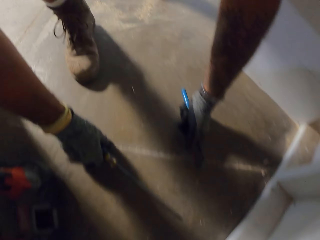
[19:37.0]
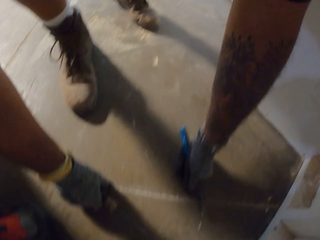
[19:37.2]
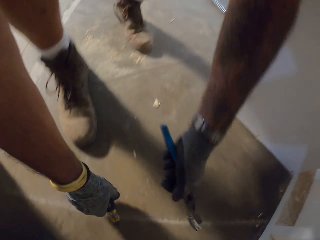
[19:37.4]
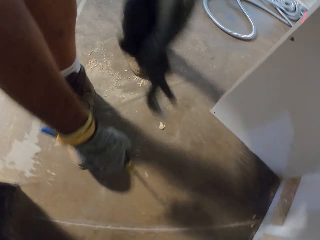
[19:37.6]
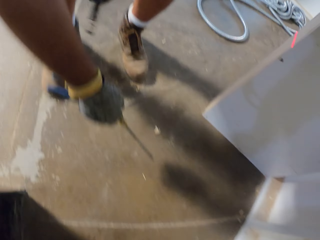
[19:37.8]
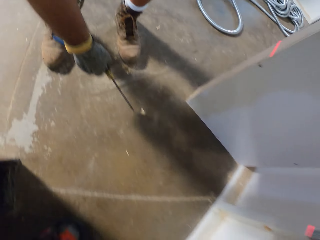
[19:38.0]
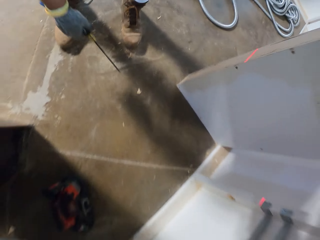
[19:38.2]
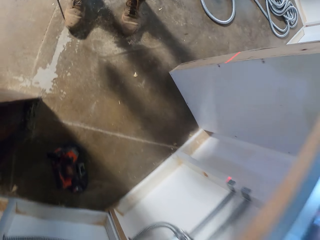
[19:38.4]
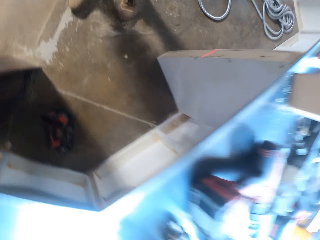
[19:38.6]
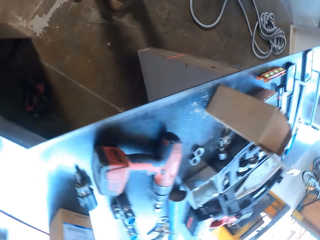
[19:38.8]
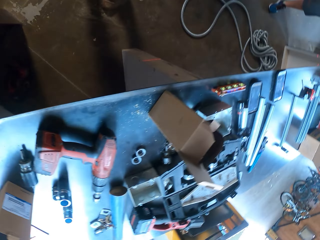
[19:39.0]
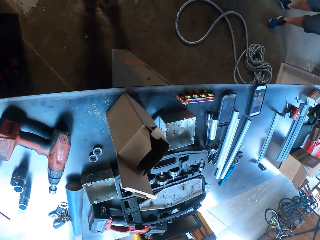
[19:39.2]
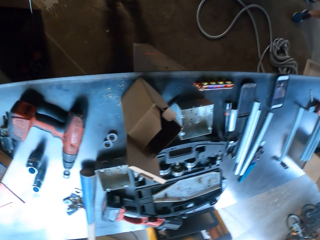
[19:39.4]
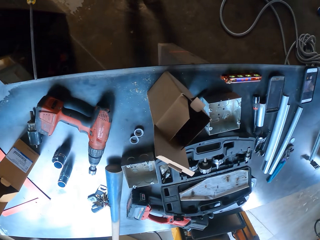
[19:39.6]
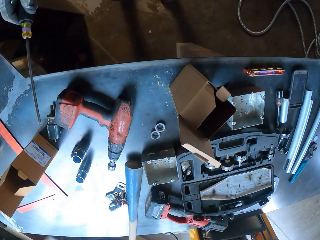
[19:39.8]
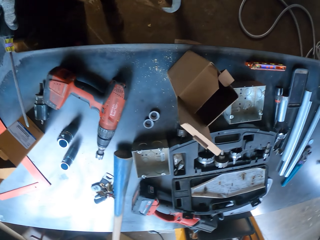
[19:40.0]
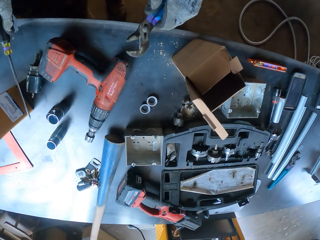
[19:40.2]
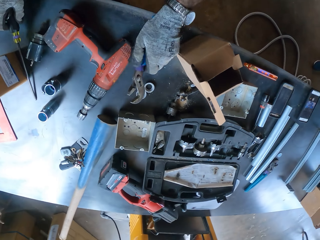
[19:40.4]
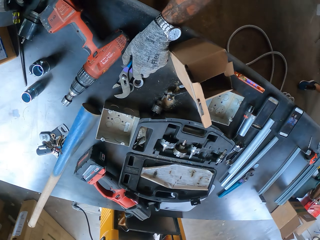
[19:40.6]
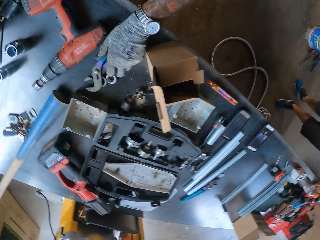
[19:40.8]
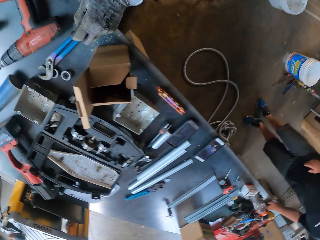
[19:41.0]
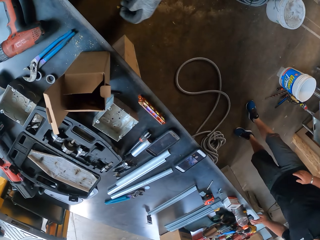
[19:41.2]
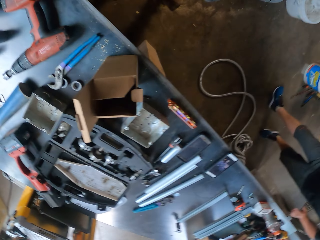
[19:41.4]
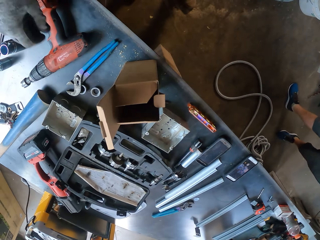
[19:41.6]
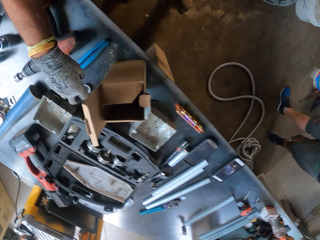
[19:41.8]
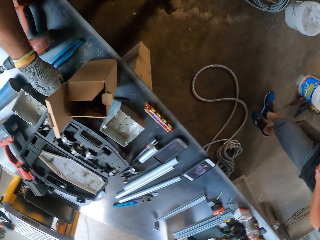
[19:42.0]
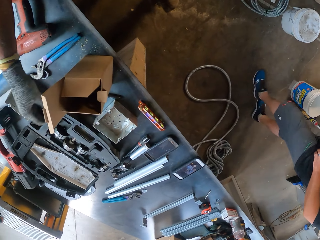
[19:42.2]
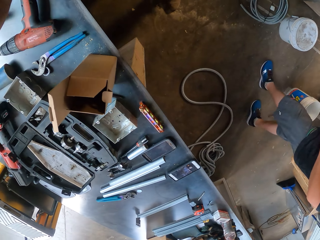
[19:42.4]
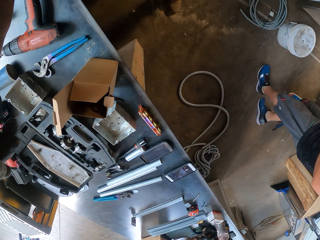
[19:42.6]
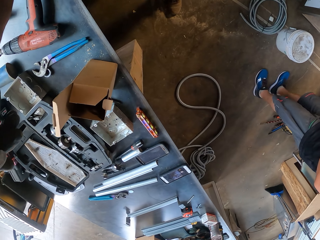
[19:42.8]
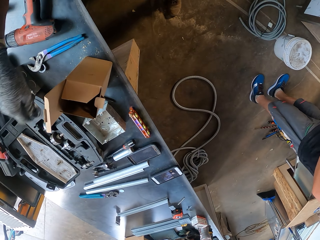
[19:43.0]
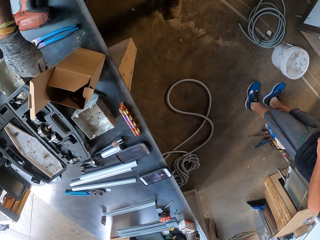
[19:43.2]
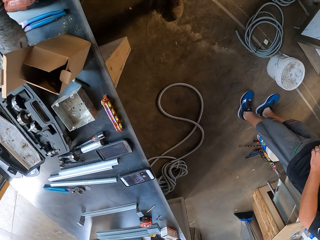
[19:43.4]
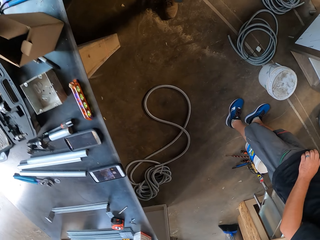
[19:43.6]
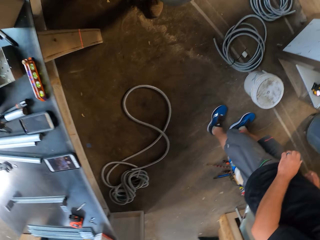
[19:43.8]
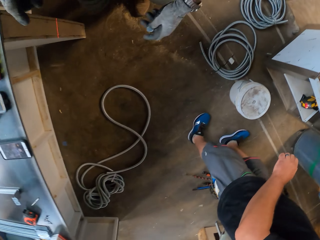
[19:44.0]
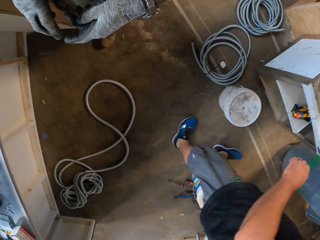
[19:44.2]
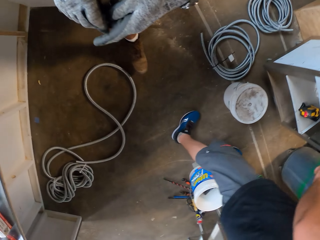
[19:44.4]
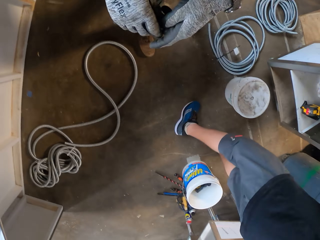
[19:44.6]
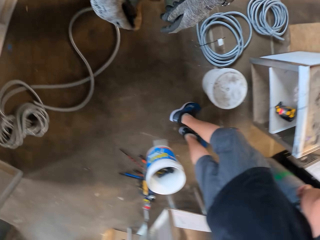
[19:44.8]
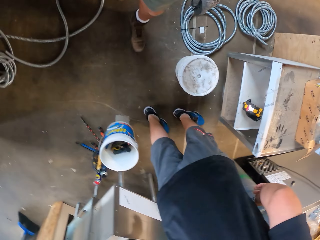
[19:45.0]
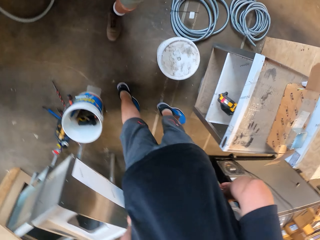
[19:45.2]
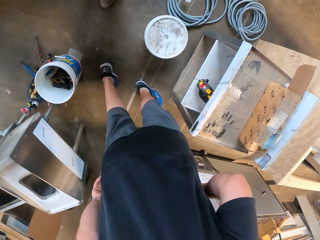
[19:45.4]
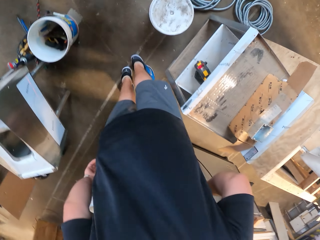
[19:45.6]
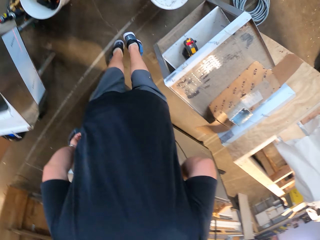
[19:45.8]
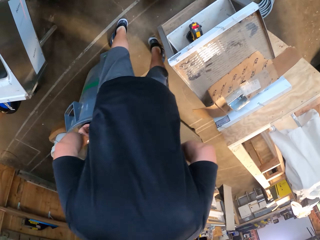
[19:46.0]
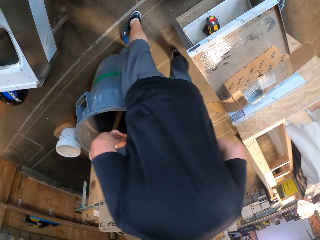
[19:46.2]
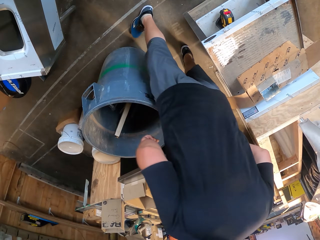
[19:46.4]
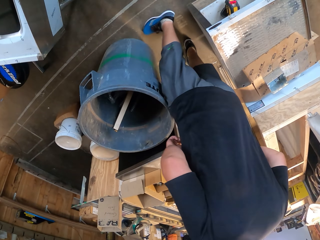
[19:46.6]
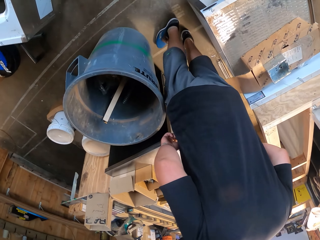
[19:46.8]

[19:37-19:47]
The camera wearer stands up. They drop pliers on the table. They pick up a nut. They walk around the room.

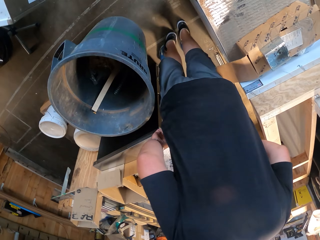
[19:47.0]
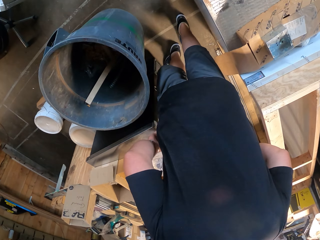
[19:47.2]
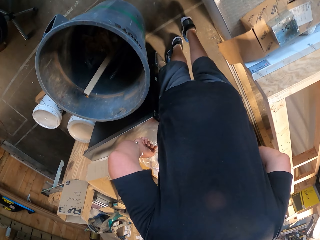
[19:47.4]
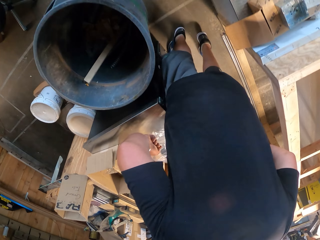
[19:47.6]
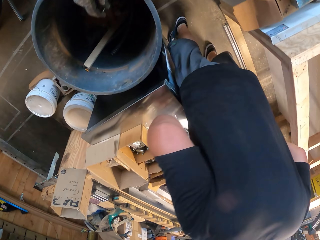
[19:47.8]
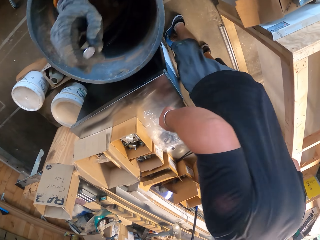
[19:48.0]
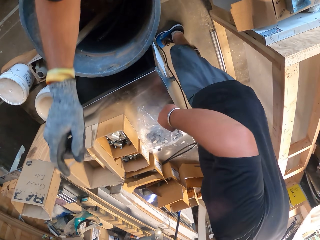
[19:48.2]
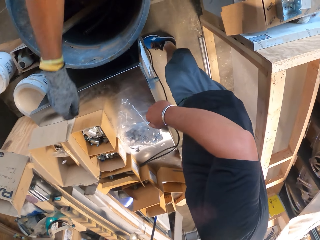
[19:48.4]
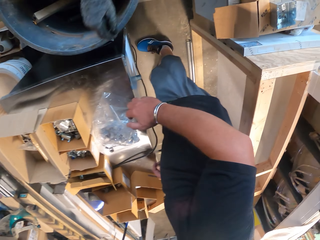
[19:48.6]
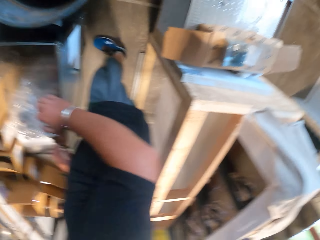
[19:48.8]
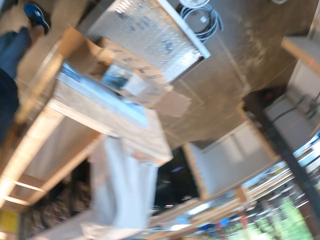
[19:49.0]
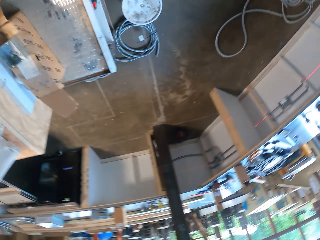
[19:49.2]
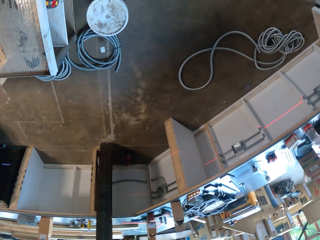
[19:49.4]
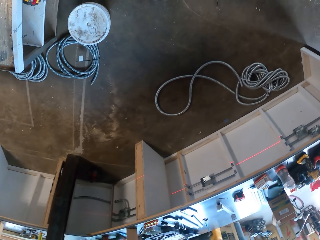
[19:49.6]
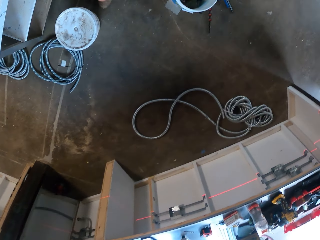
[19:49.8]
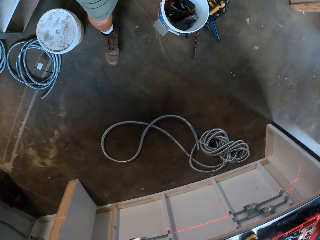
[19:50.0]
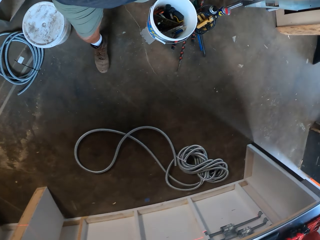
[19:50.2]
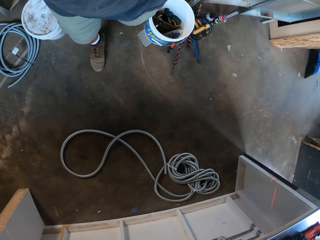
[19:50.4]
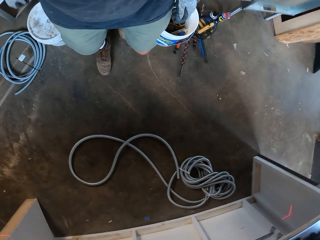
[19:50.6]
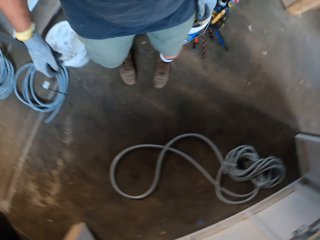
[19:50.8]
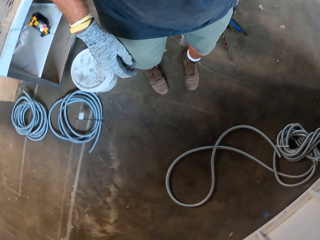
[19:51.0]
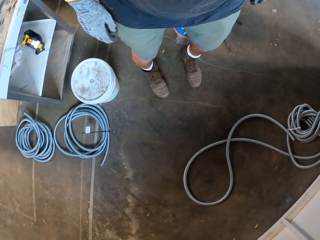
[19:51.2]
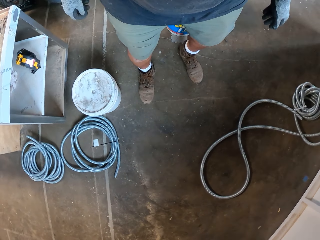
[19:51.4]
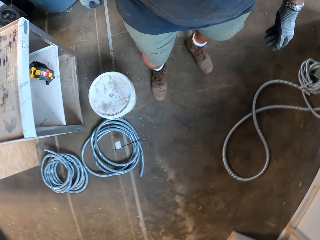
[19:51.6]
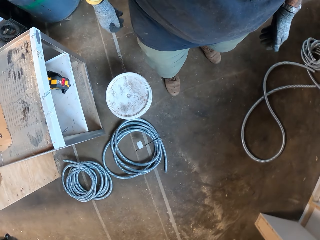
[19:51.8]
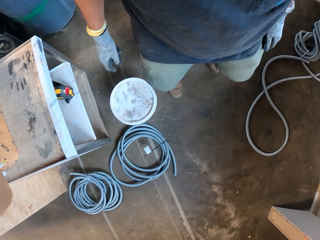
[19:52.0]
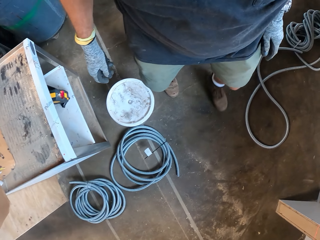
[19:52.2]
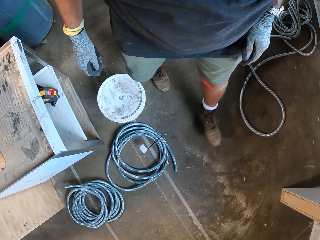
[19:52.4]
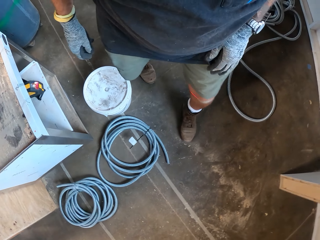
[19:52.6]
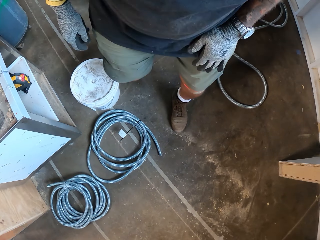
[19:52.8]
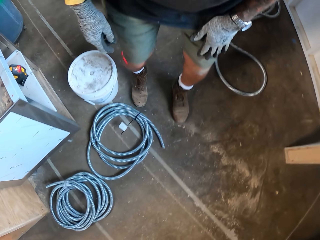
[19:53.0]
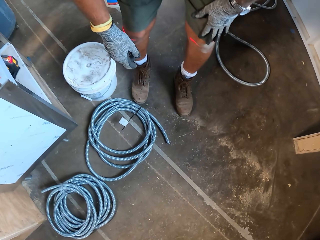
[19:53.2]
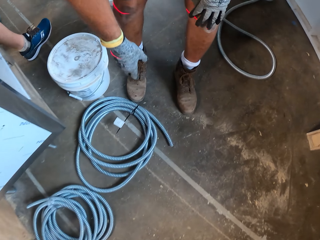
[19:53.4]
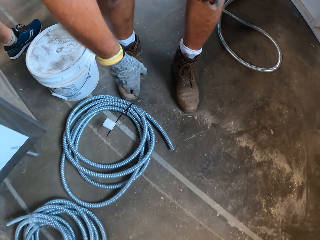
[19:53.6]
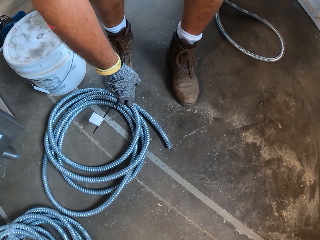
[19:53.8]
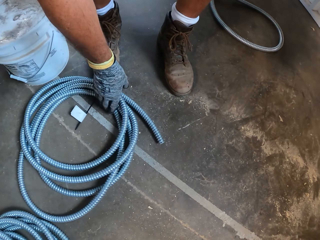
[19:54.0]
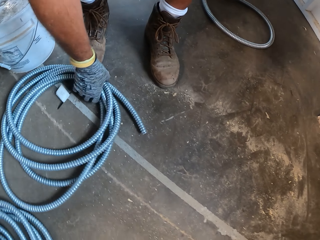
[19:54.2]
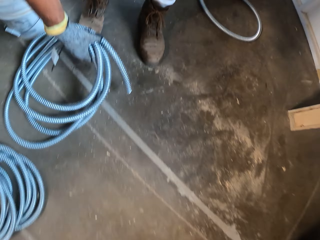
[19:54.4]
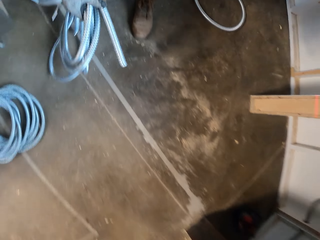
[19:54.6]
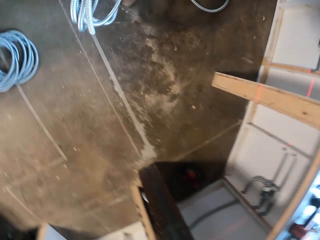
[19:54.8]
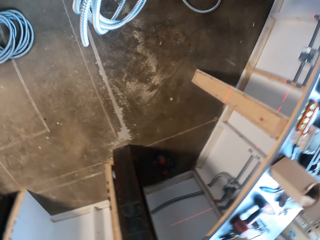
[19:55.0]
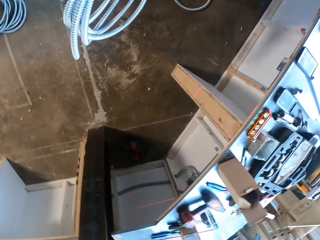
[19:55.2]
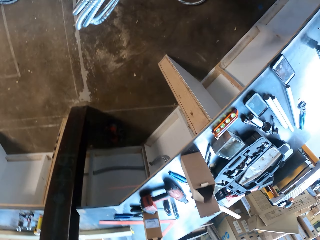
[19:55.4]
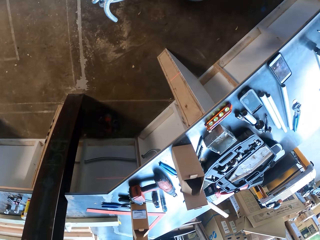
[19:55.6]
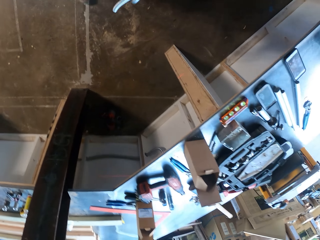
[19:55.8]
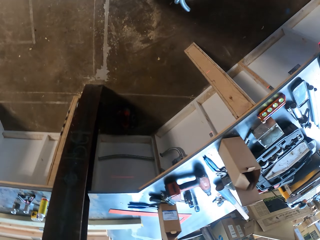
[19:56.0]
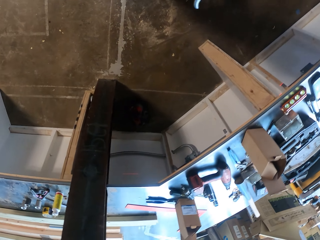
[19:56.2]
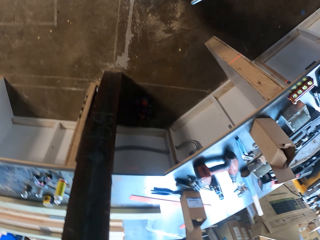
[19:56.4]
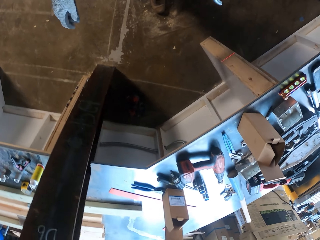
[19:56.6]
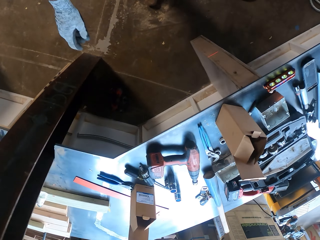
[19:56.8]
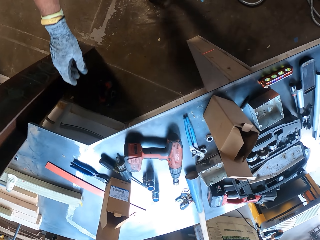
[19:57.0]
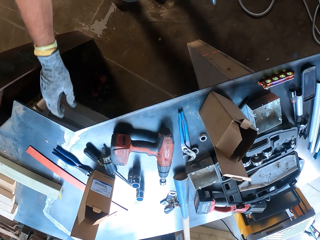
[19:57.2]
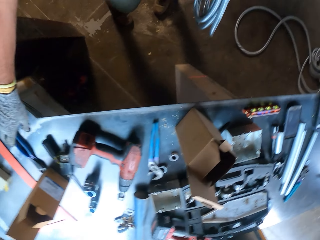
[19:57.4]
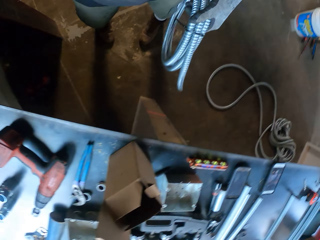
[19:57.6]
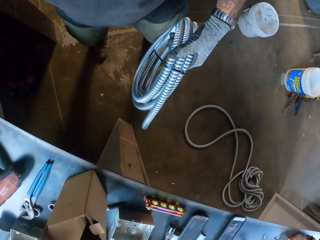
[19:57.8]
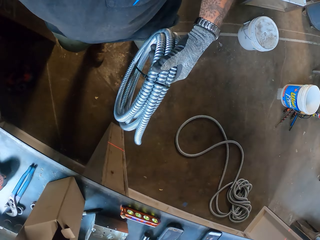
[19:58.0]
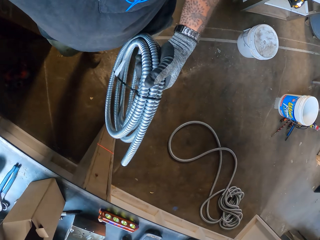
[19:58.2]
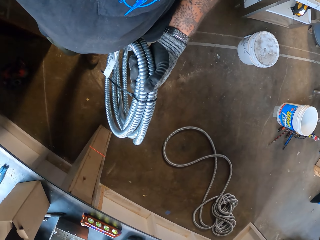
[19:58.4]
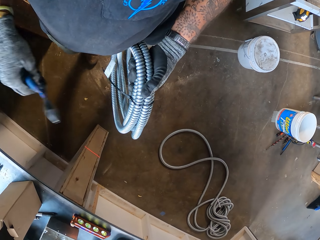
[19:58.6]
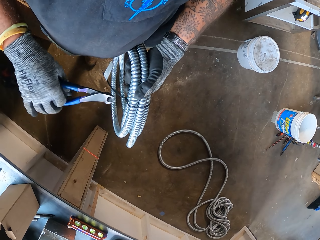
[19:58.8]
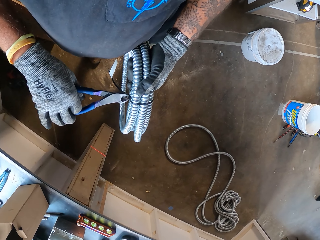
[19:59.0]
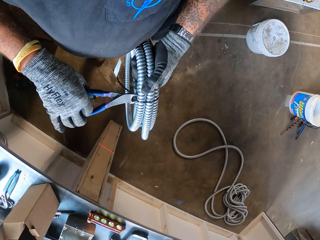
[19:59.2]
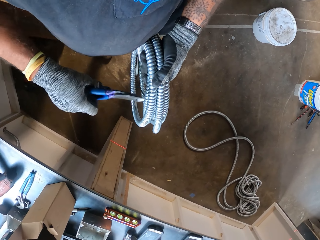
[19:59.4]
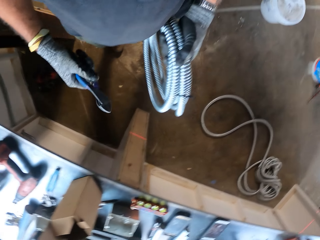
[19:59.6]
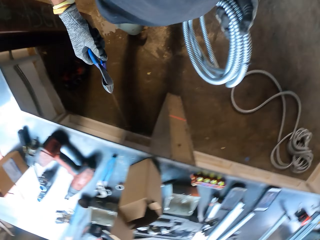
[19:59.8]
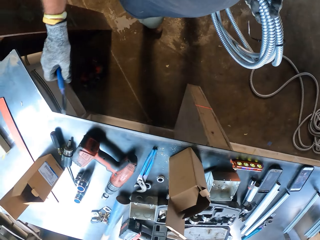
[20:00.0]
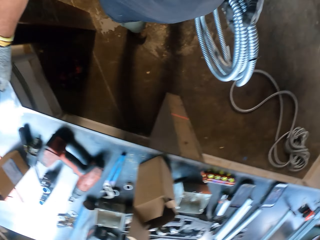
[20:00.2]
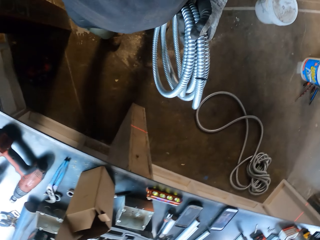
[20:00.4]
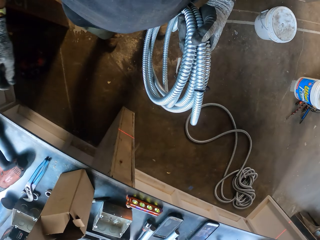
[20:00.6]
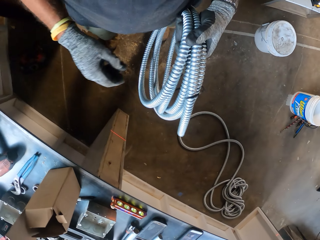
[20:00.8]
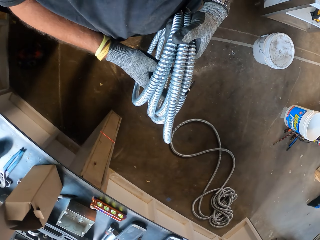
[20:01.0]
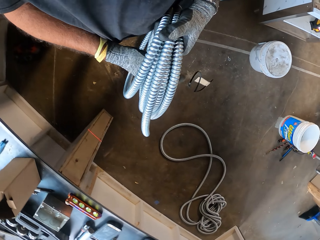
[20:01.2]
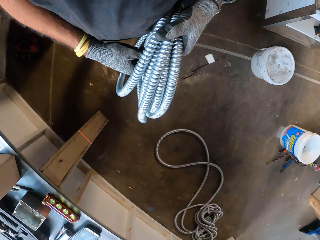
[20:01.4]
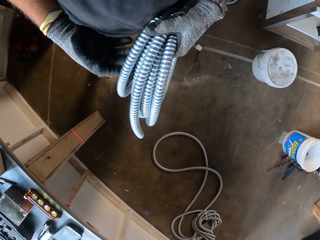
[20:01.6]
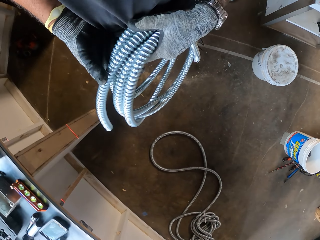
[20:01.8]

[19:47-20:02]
The camera wearer picks something from the bucket. They throw something on the box. They walk around the room. They pick a pipe from the ground. They walk around the room. They pick pliers on the table. They remove something from the pipe with the pliers. They place the pliers on the table. They drop something on the ground.
